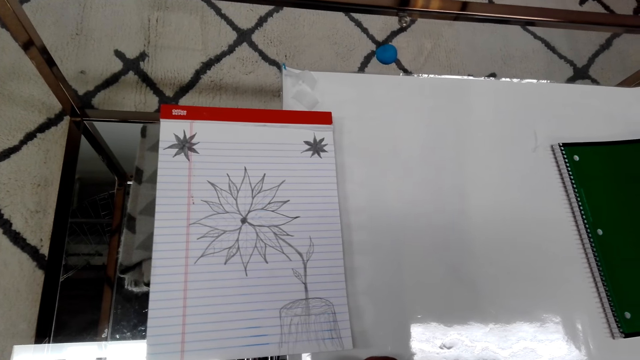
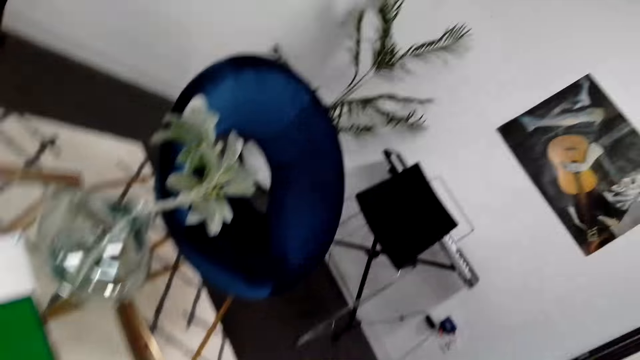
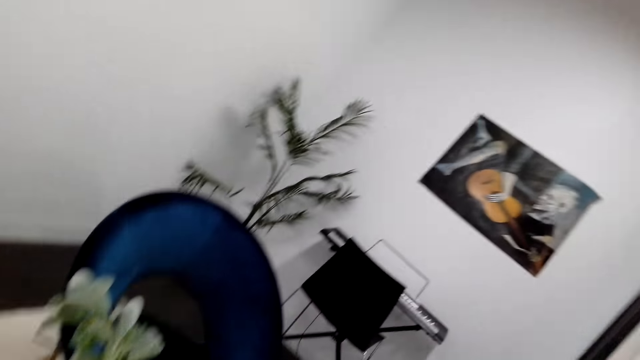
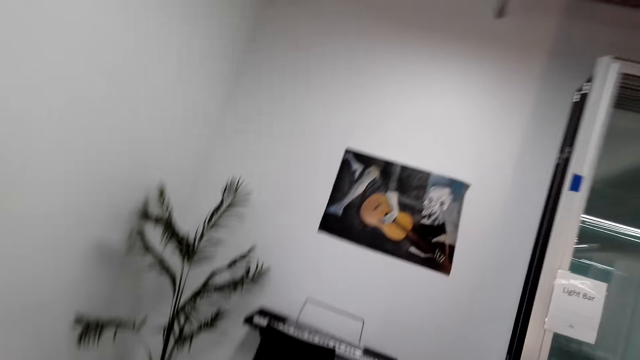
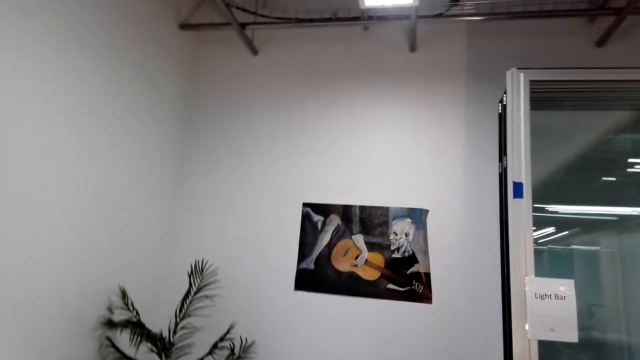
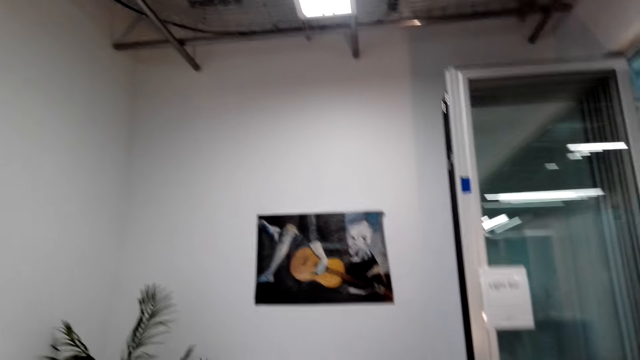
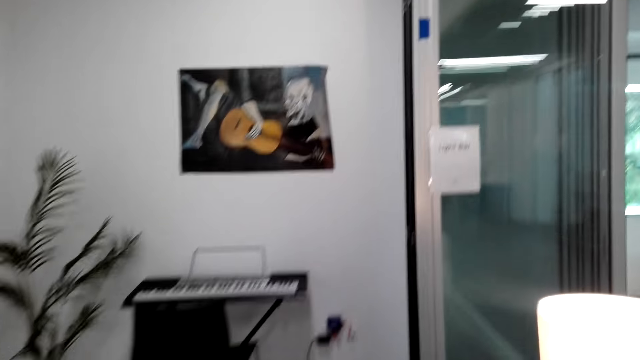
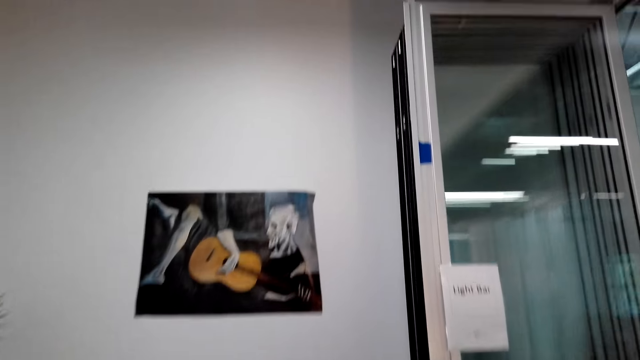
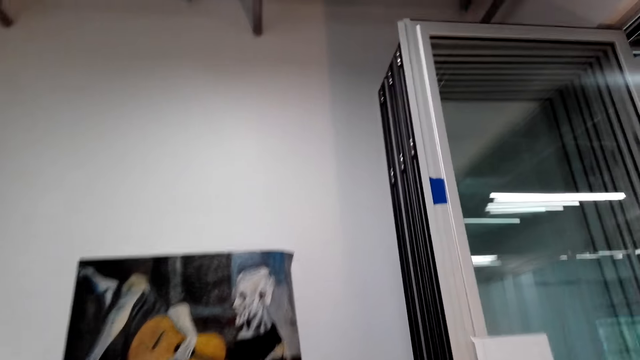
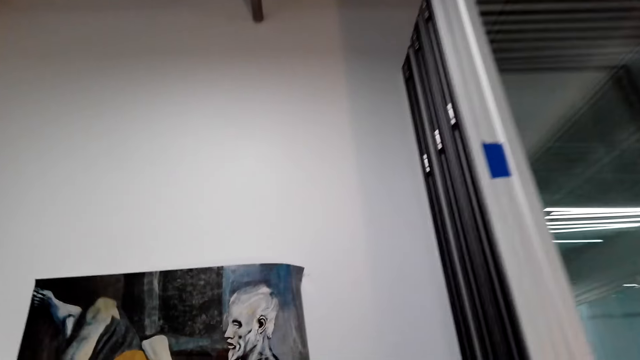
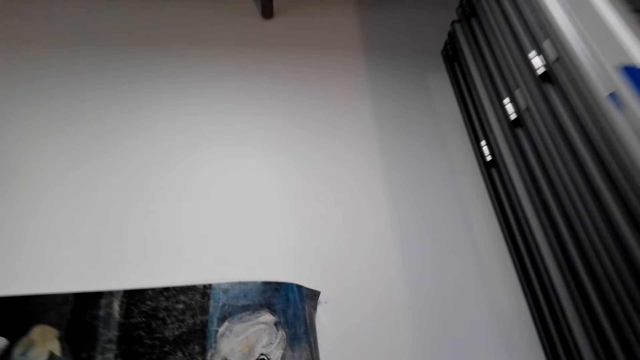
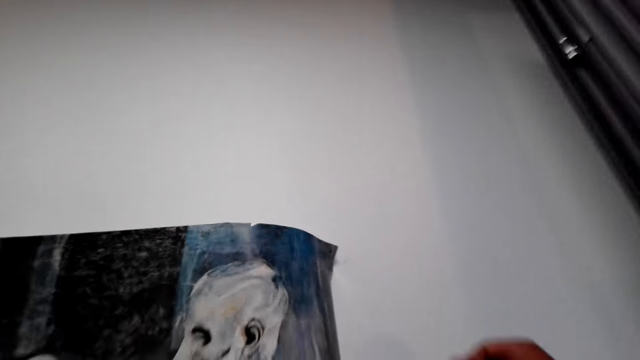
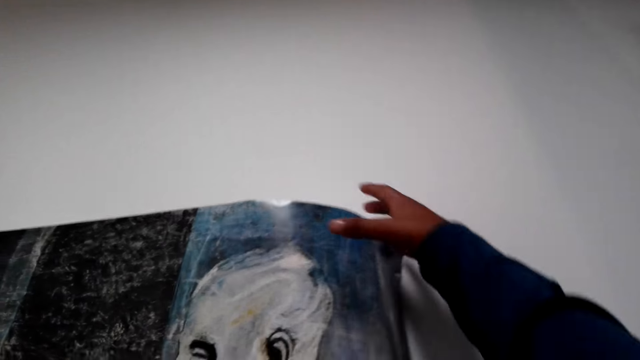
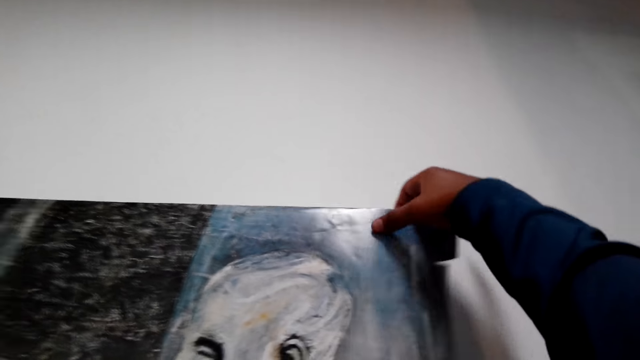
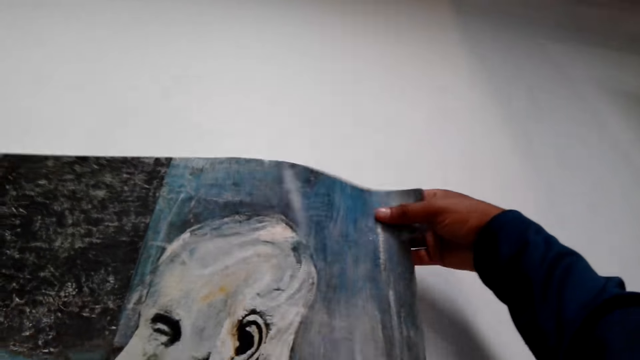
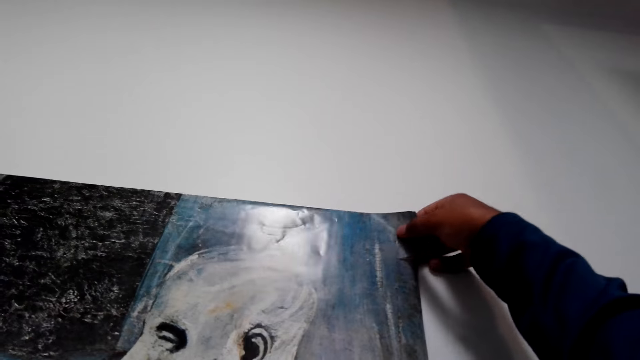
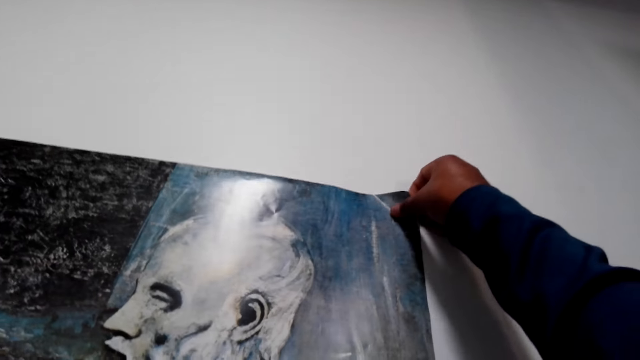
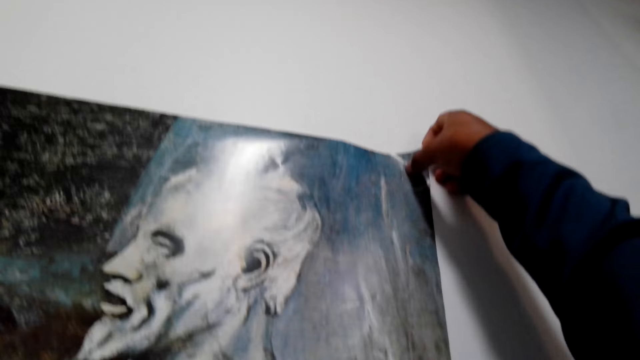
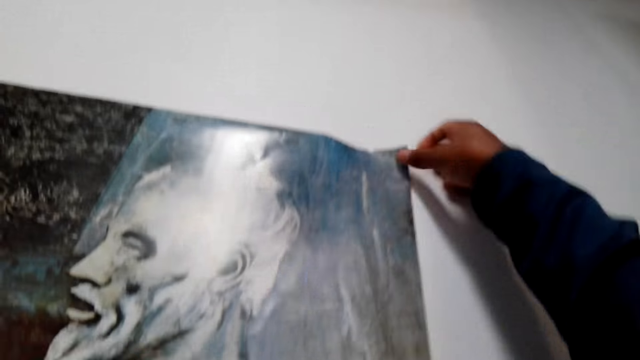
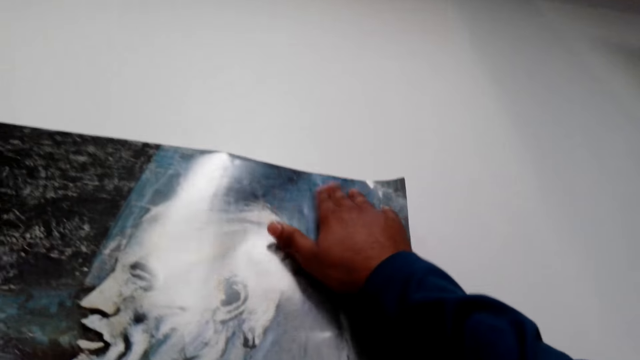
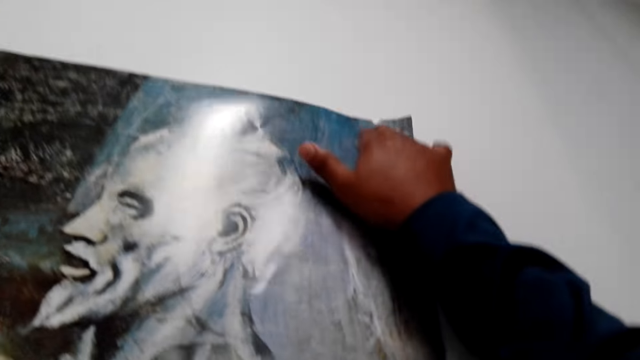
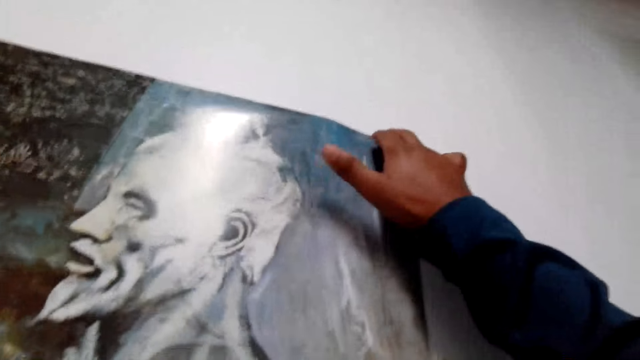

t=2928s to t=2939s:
The camera wearer looks around. They walk on the floor. They stick the wallpaper on the wall.

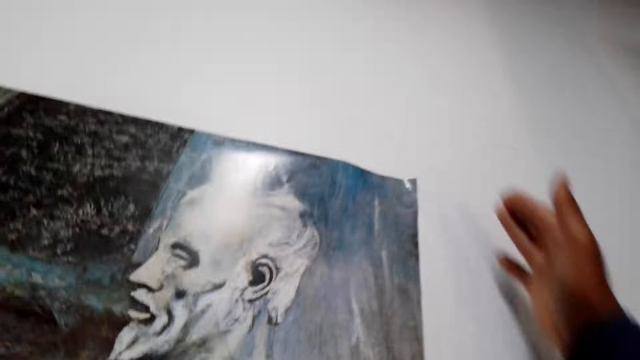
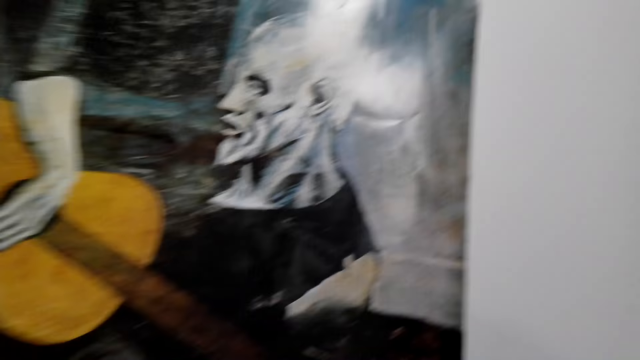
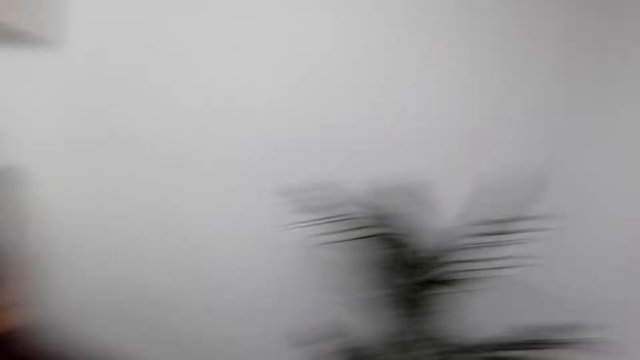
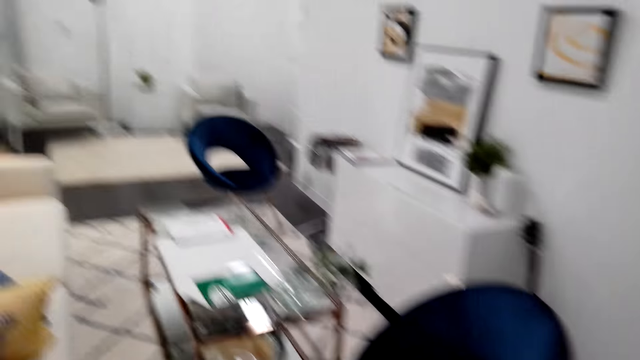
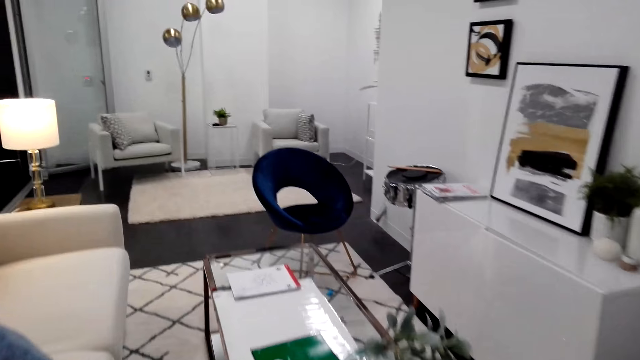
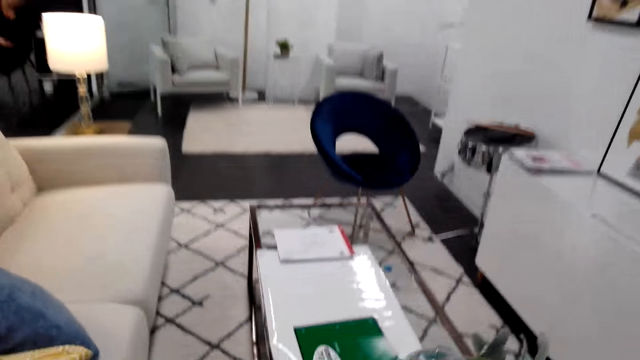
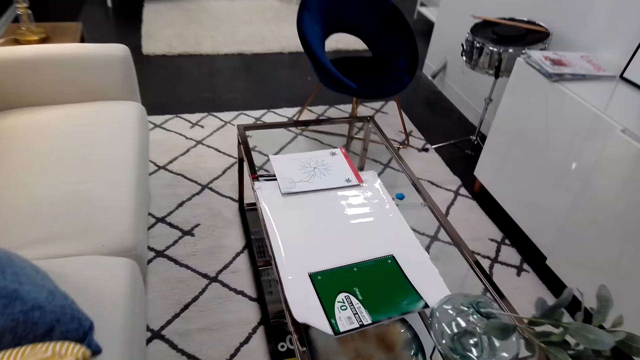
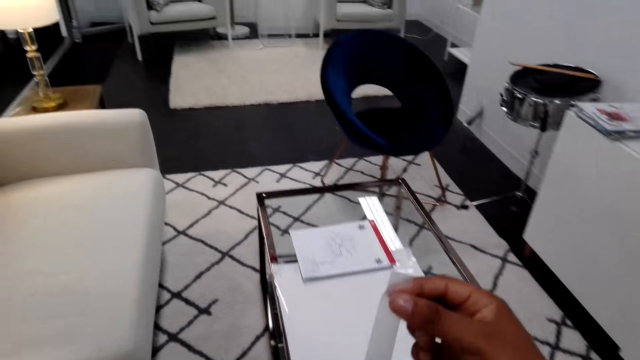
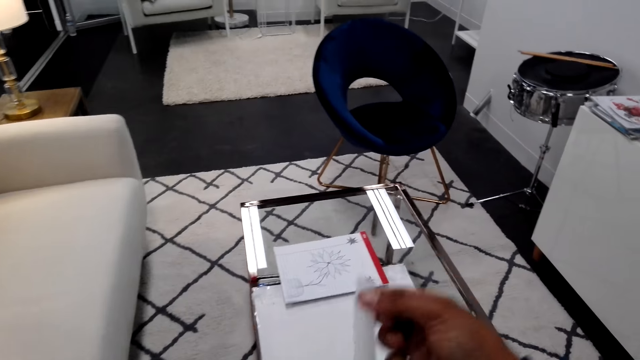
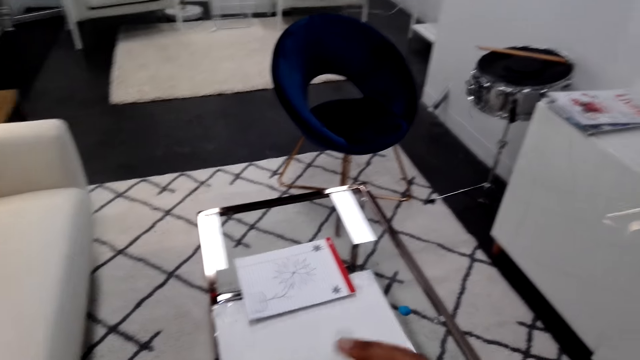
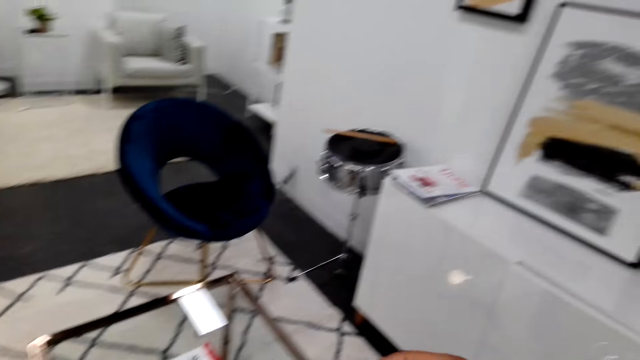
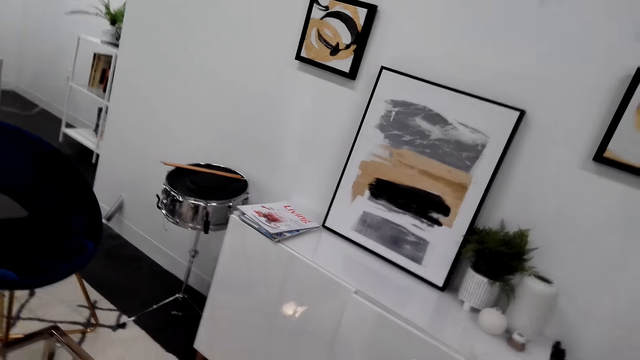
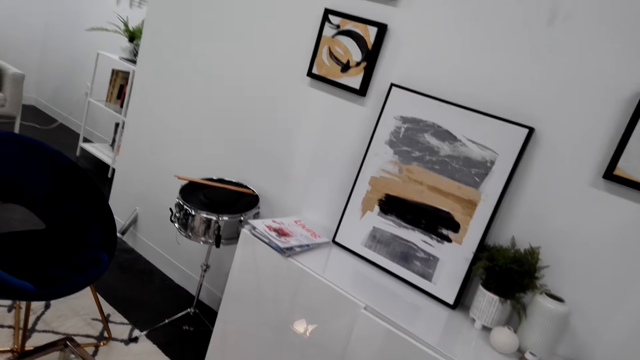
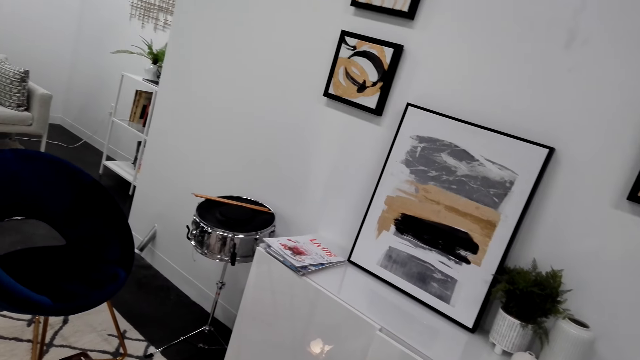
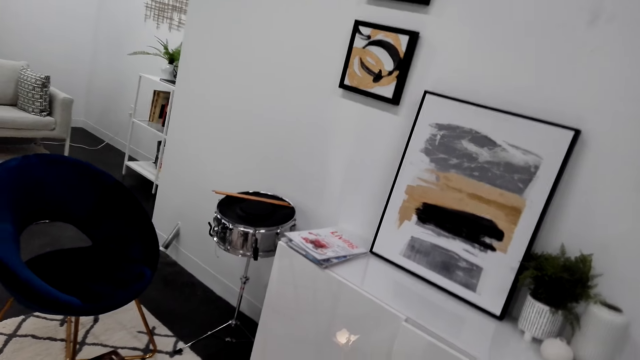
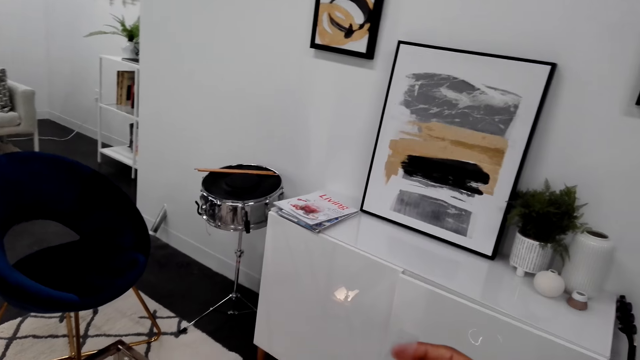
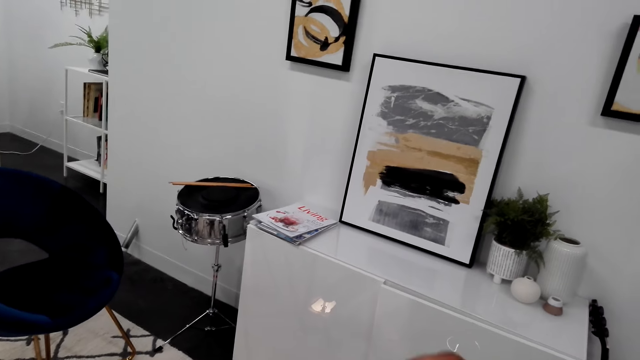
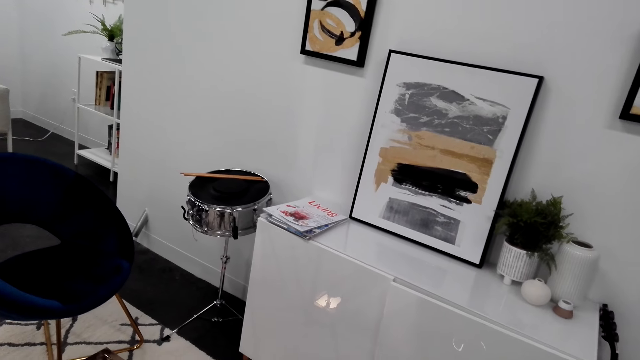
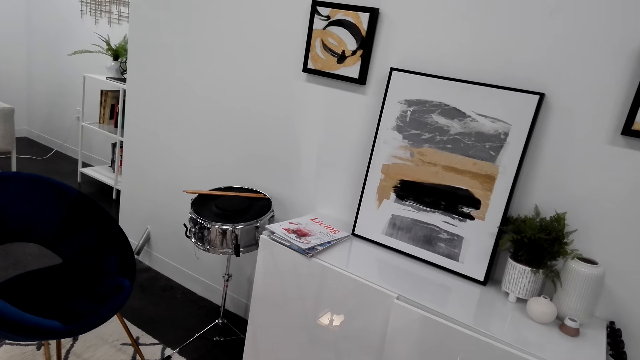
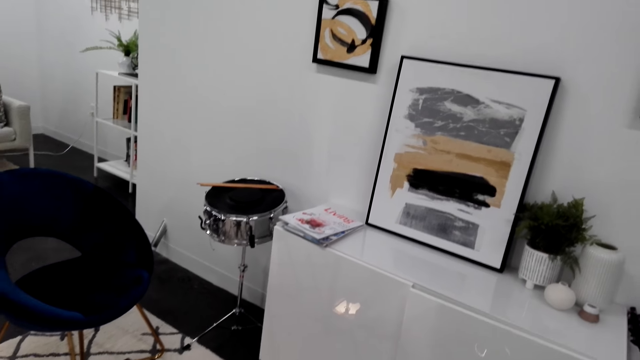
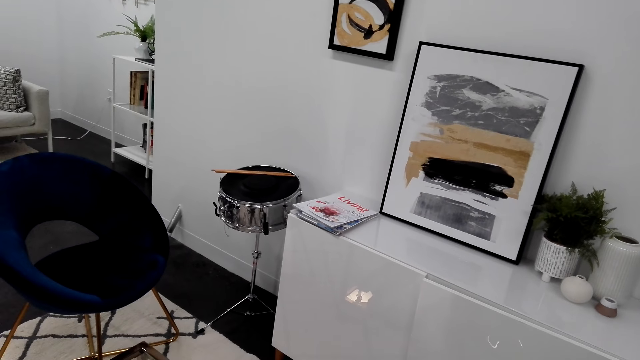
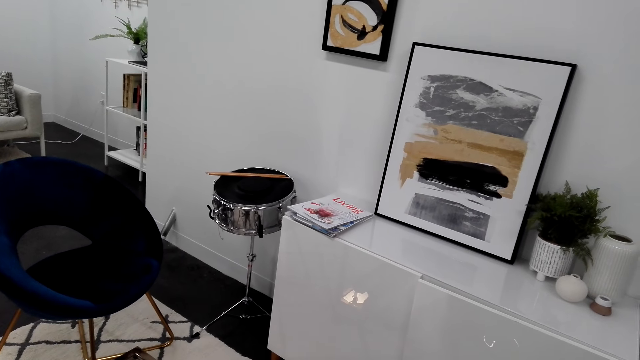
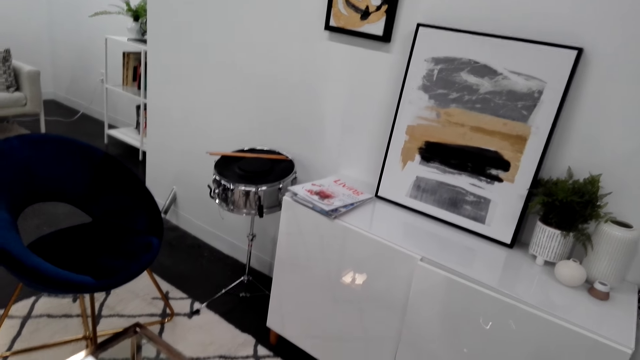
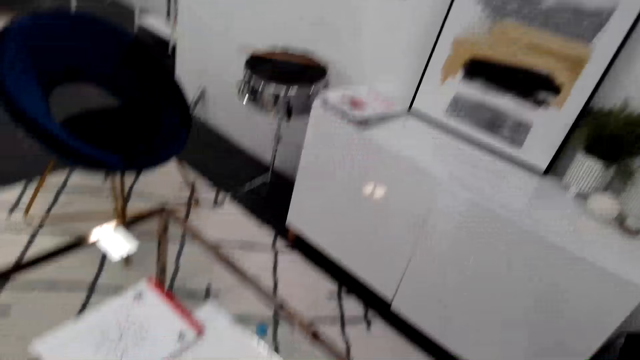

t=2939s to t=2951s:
The camera wearer walks on the floor. They cut tape from the masking tape. They look around.
